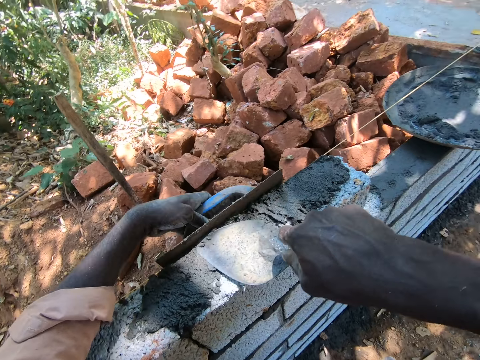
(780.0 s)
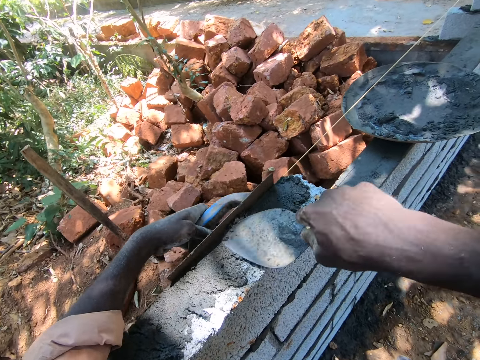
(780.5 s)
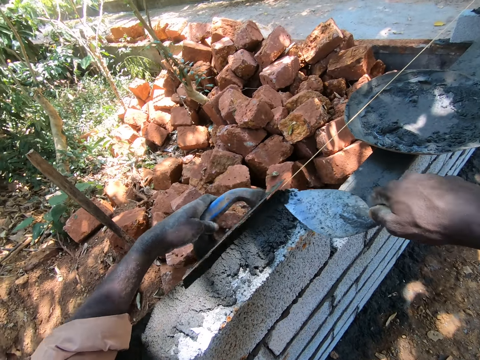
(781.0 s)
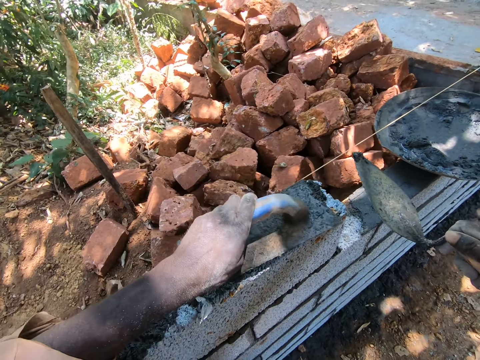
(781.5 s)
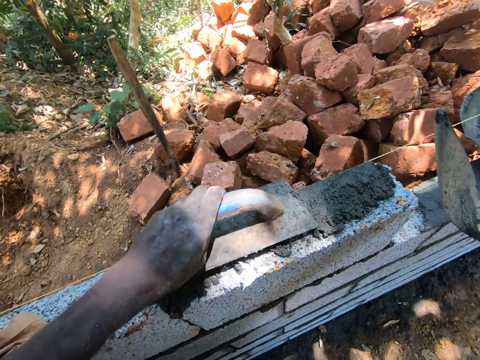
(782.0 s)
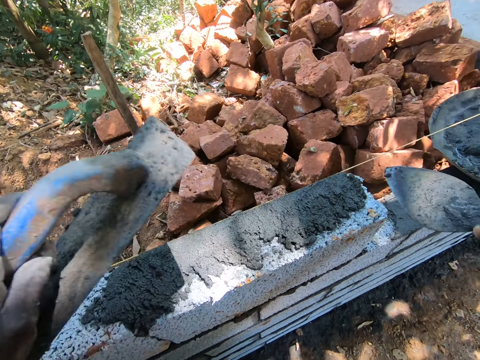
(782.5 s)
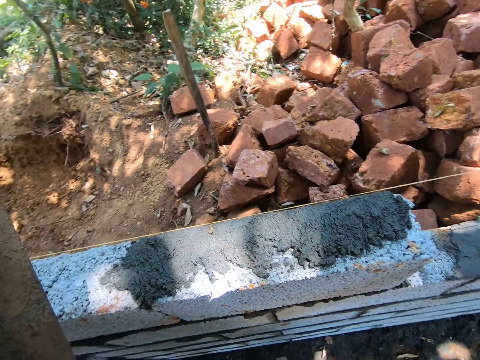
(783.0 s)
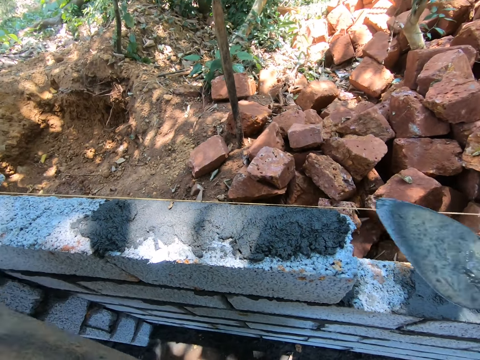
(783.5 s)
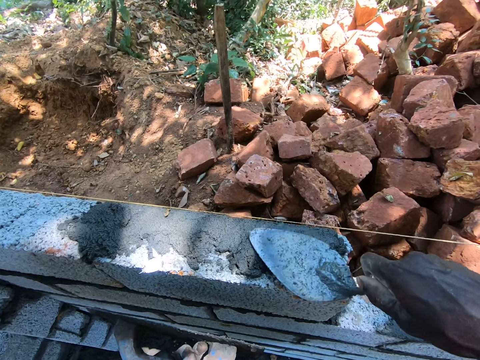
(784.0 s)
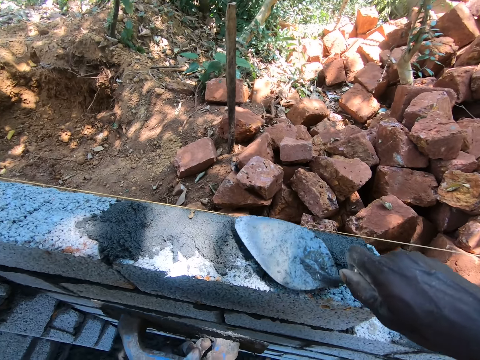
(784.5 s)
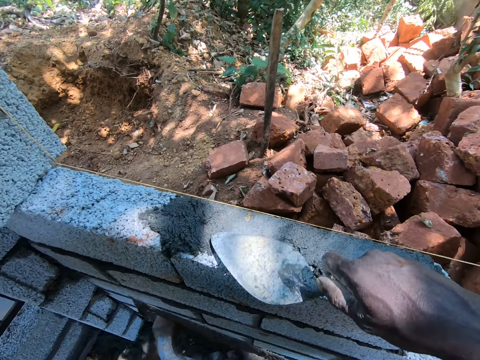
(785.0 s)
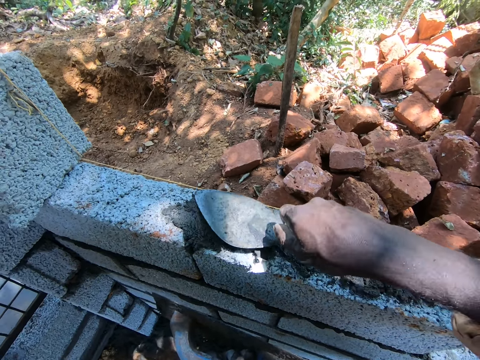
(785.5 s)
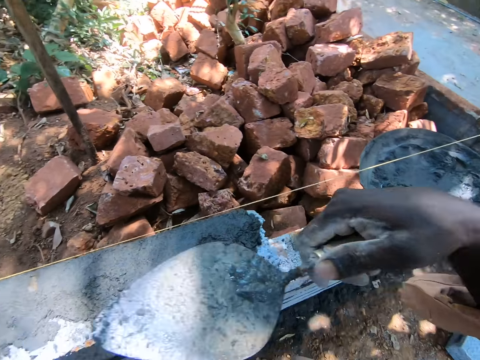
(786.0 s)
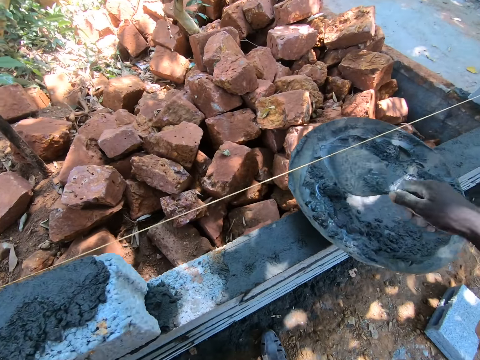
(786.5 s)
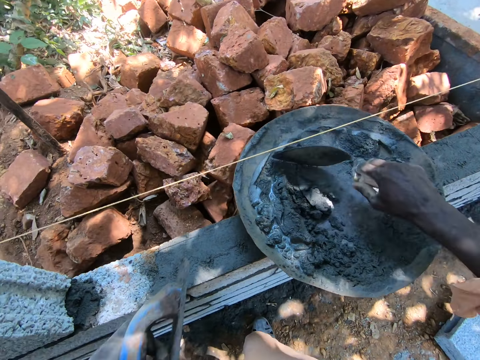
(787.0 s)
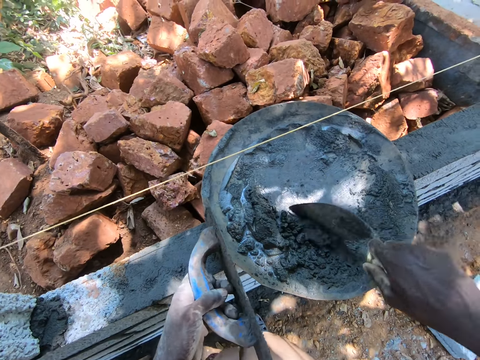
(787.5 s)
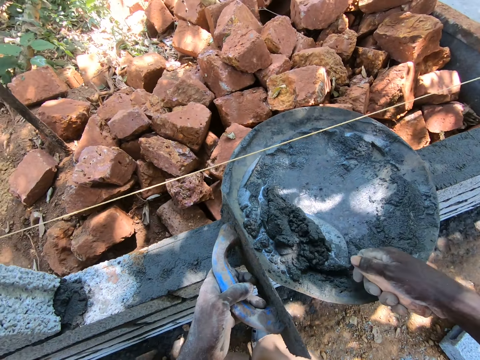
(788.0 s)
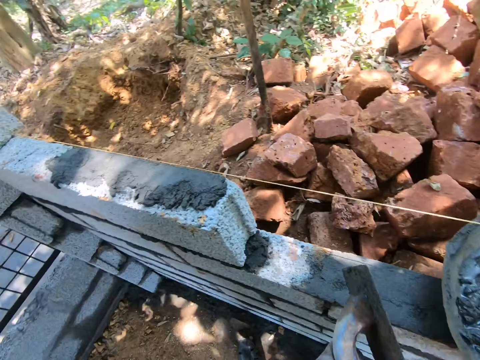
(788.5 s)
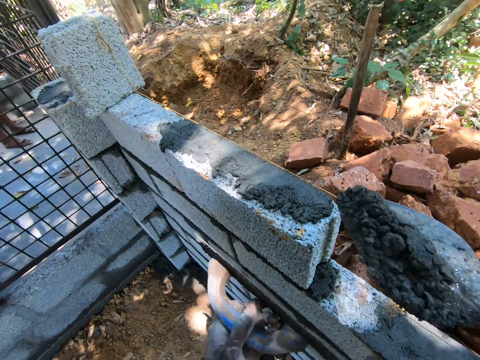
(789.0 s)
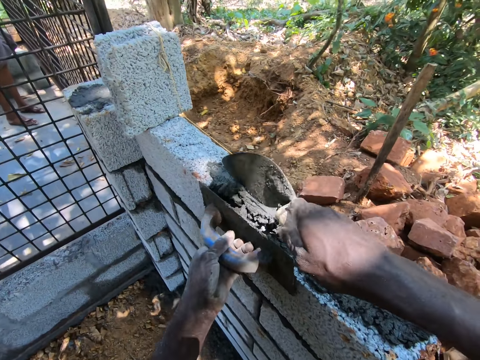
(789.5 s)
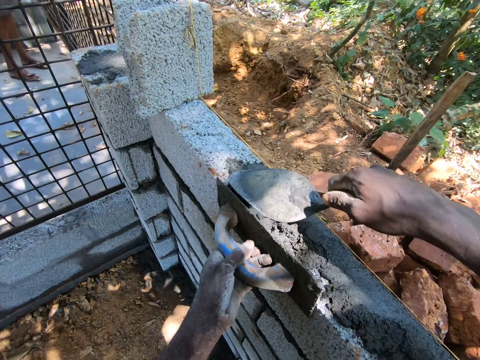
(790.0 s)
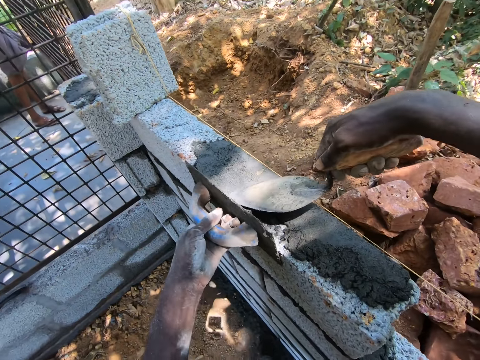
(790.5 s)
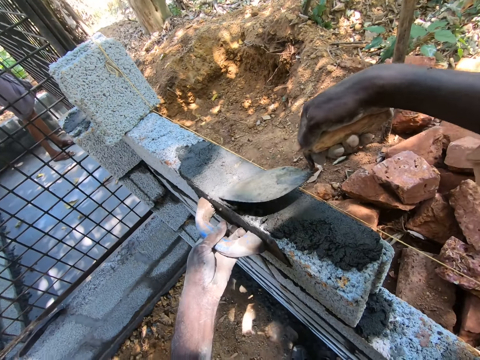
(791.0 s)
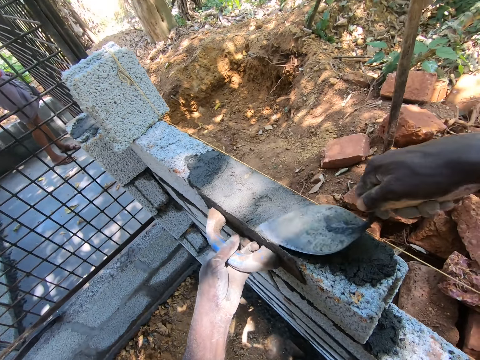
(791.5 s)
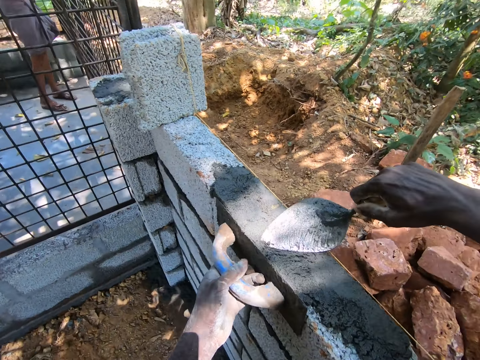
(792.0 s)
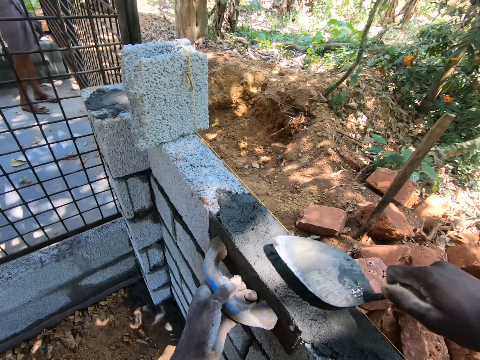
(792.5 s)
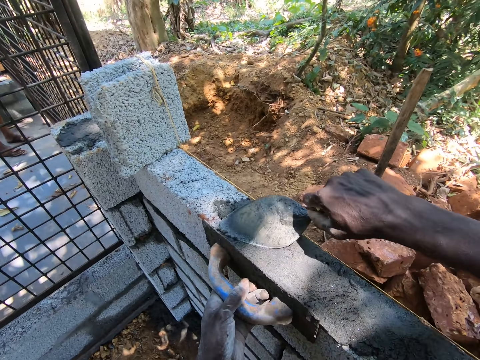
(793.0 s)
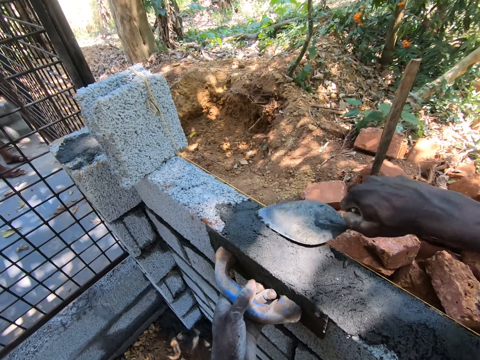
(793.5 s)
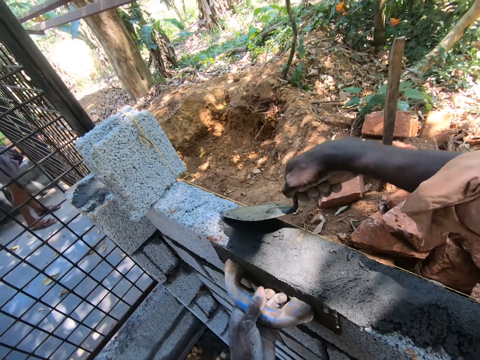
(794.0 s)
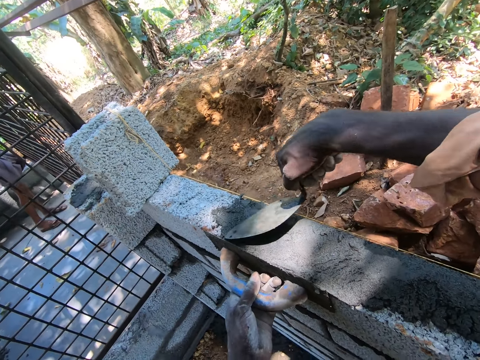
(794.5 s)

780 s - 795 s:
The camera wearer smoothens the cement with a trowel. They spread the cement with a scraper. They scoop the cement with the scraper. They pour the cement on the stones. They apply concrete on the wall. They spread the cement with the scraper.

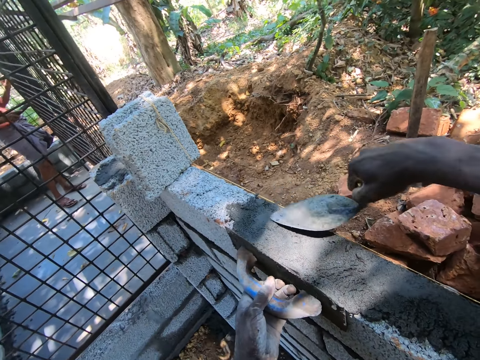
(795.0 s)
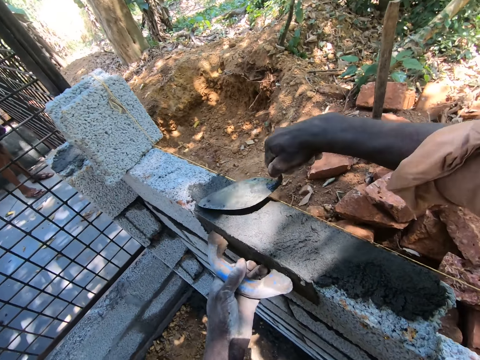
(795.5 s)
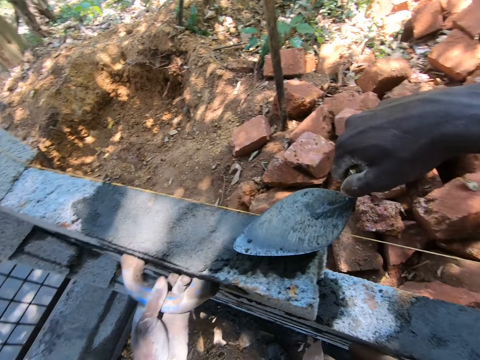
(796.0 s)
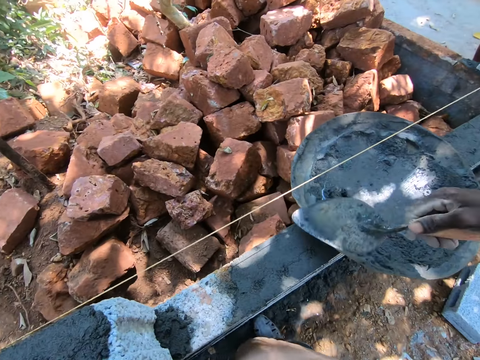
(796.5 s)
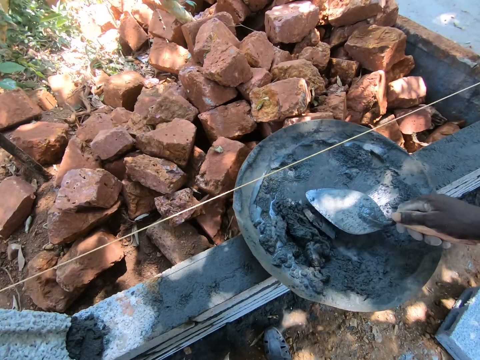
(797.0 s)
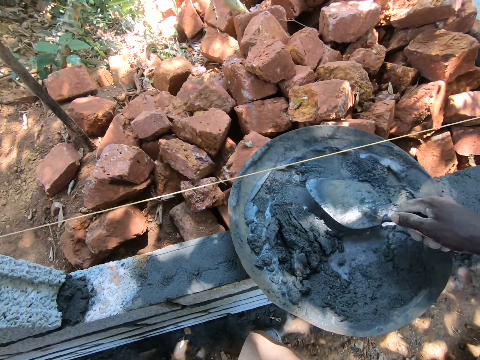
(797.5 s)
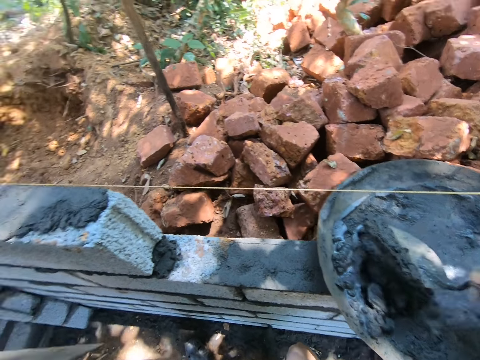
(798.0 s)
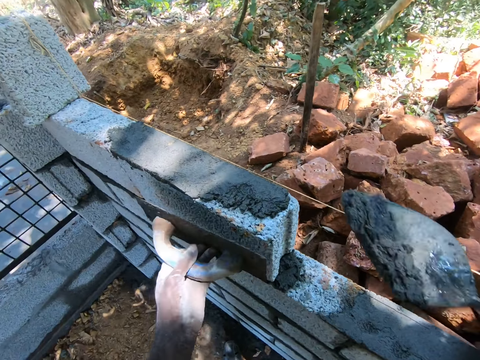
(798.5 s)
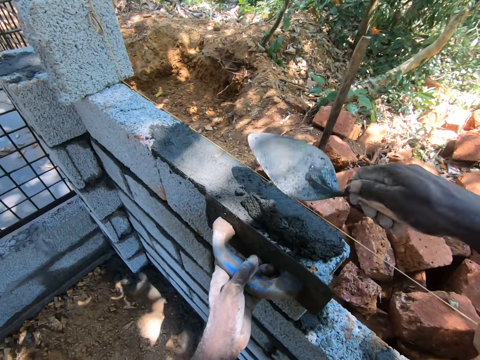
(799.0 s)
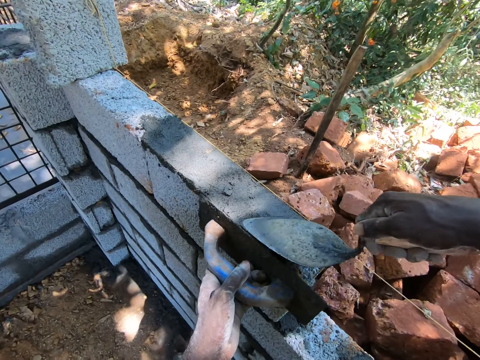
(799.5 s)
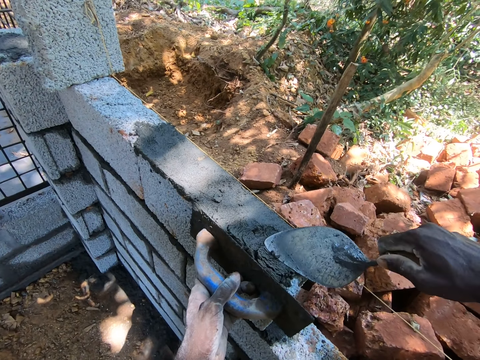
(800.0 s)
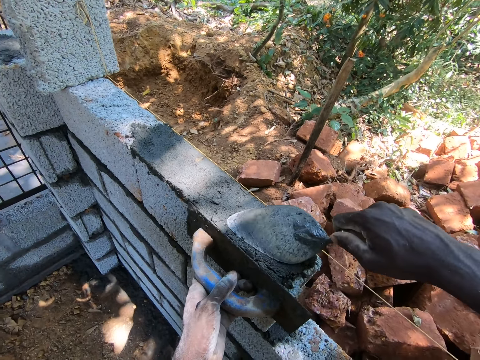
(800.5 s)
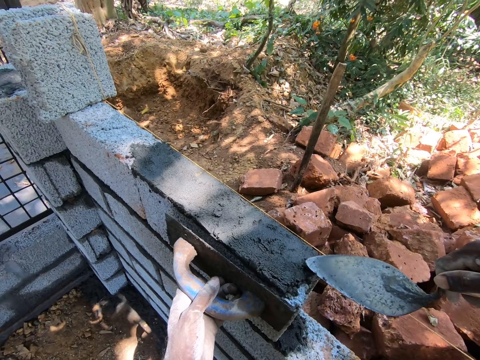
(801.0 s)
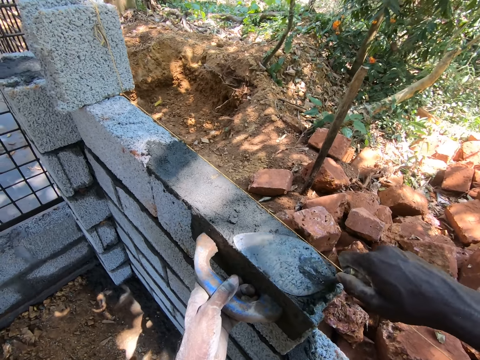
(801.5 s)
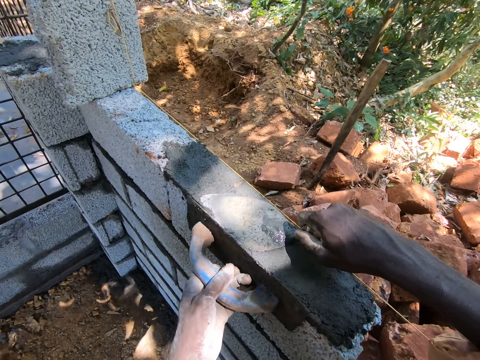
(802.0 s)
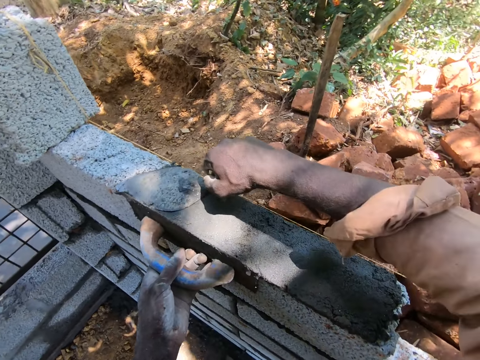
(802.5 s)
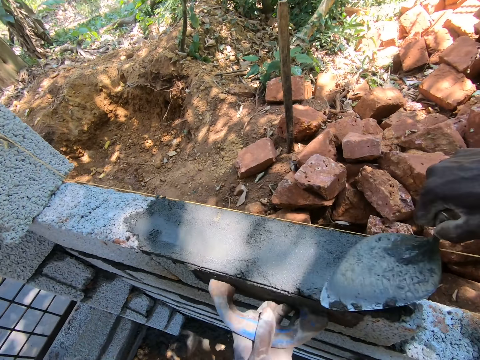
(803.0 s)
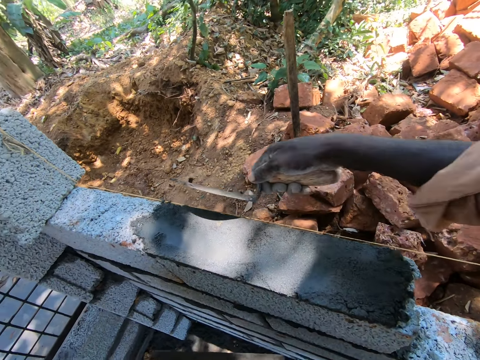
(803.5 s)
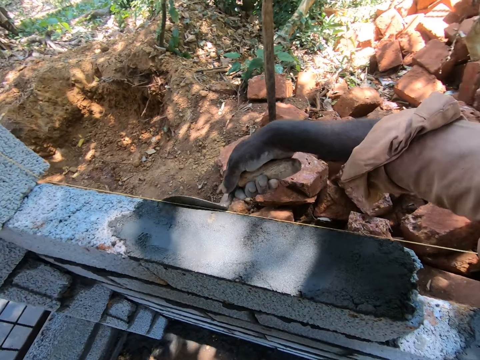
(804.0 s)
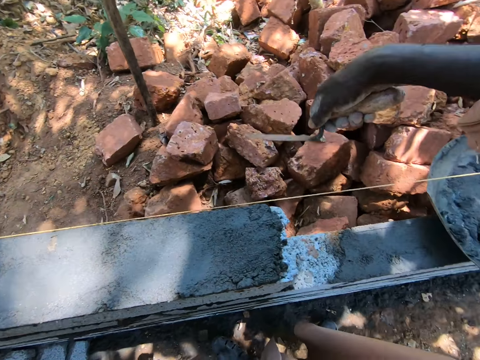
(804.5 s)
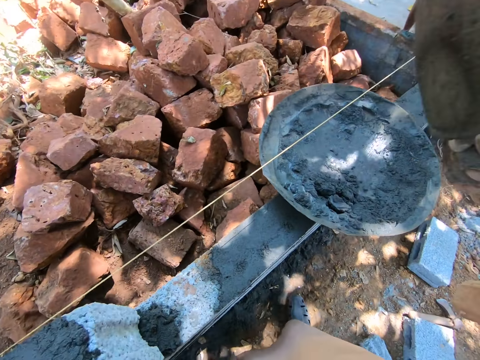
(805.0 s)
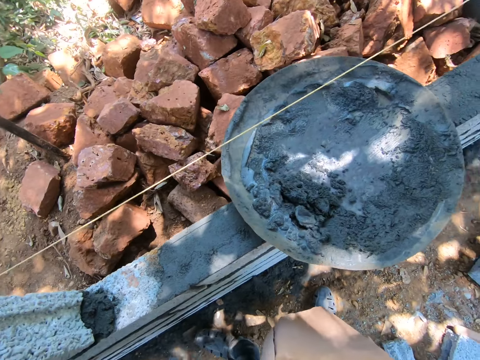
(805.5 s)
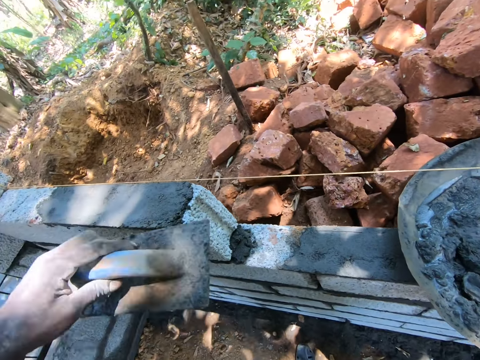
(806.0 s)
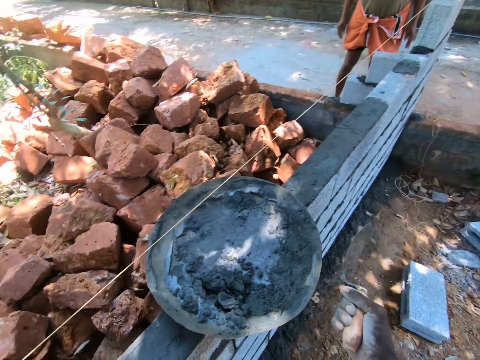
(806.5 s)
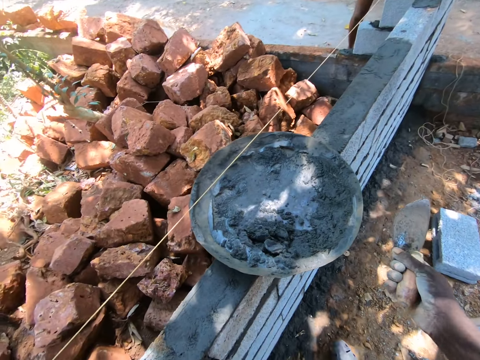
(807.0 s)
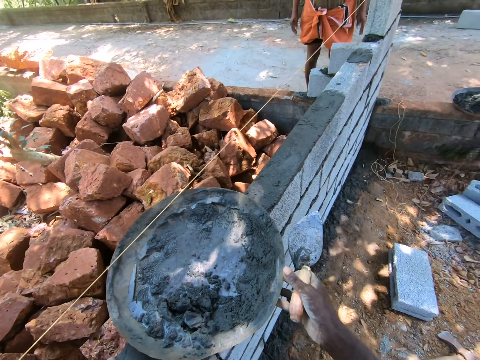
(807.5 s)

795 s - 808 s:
The camera wearer scoops cement with a scraper. They pour the cement on a stone. They apply concrete on the wall. They spread the cement with the scraper. They spread the cement with a trowel.
